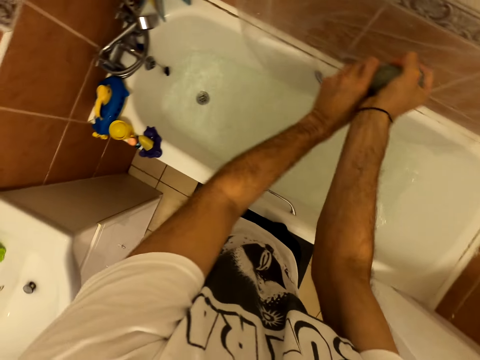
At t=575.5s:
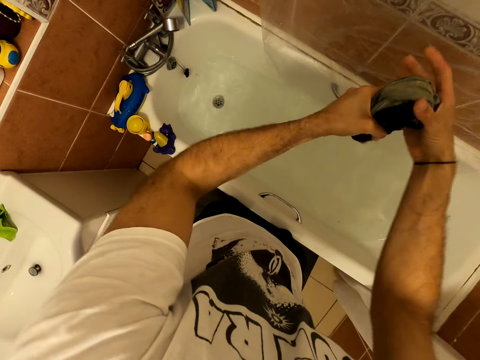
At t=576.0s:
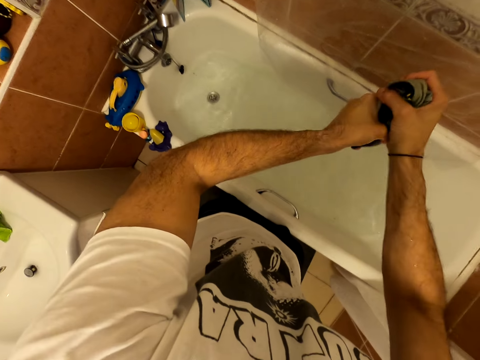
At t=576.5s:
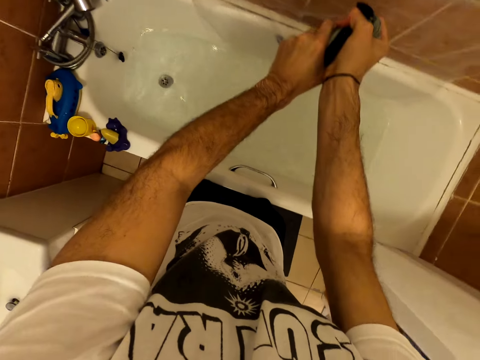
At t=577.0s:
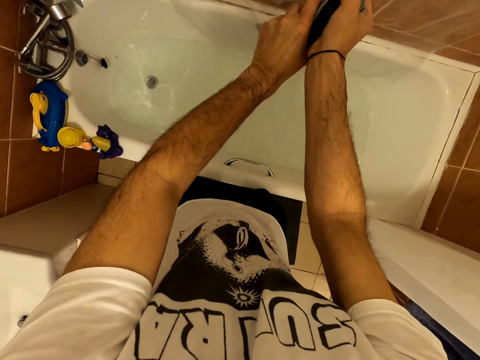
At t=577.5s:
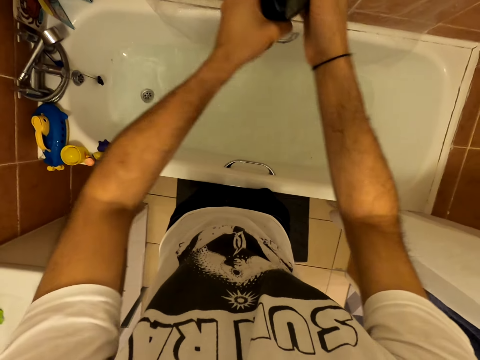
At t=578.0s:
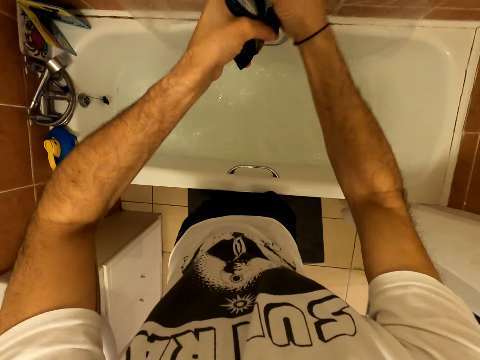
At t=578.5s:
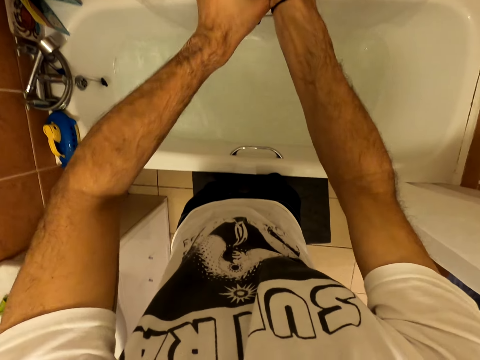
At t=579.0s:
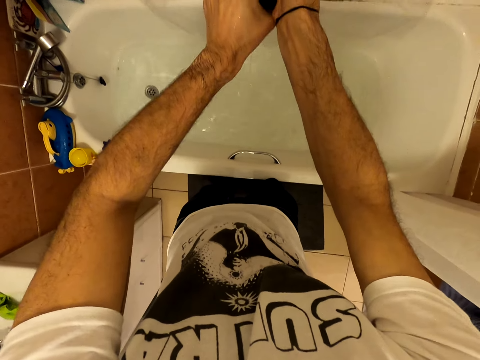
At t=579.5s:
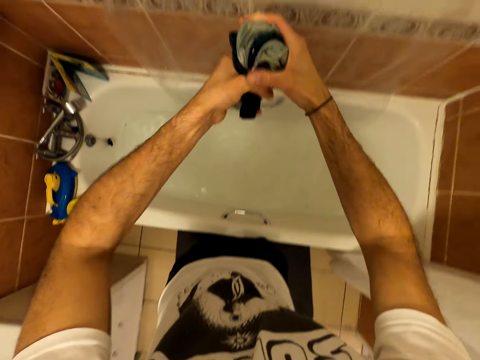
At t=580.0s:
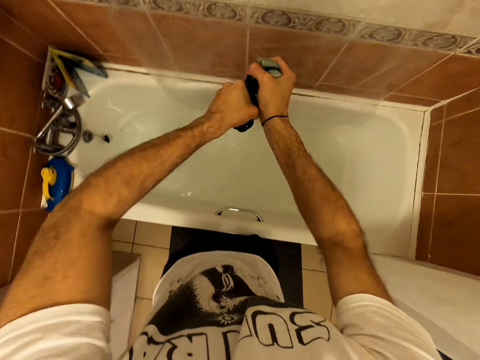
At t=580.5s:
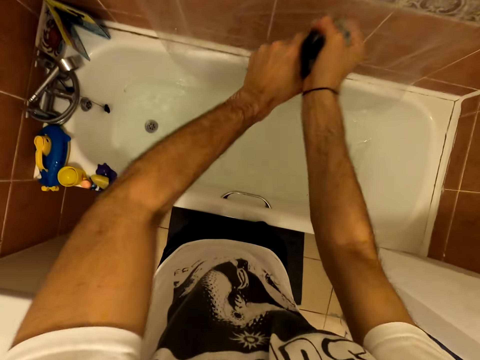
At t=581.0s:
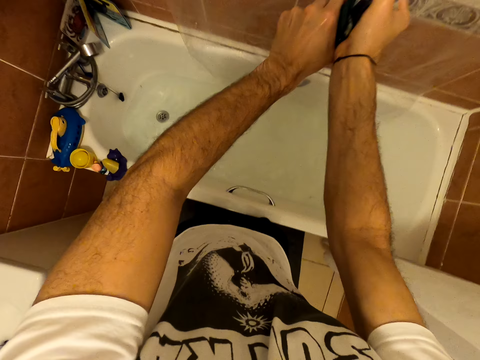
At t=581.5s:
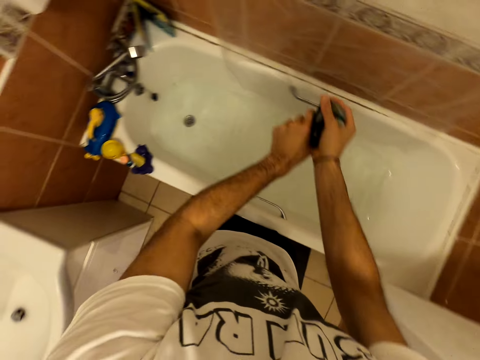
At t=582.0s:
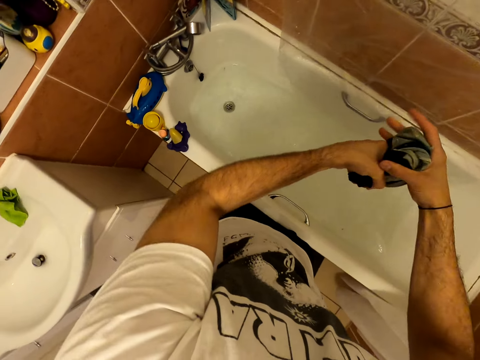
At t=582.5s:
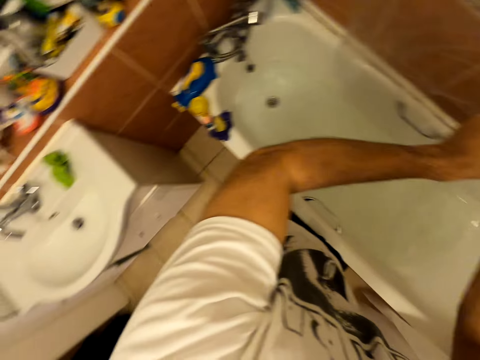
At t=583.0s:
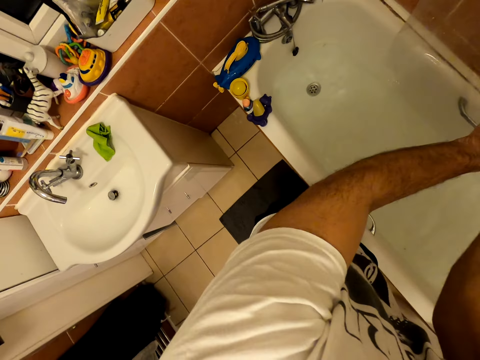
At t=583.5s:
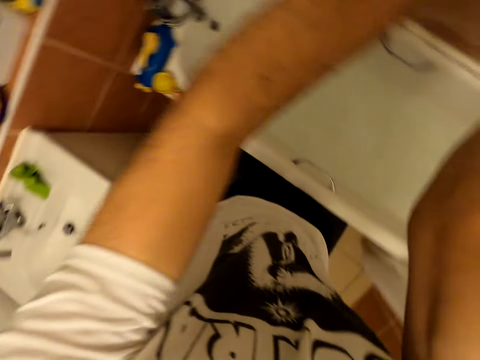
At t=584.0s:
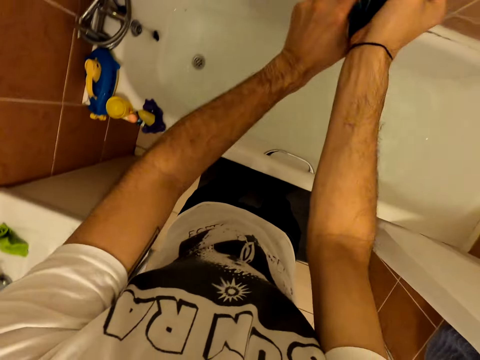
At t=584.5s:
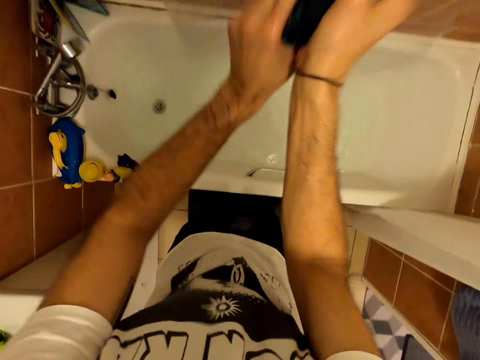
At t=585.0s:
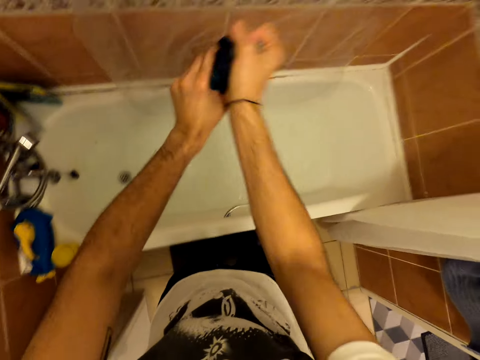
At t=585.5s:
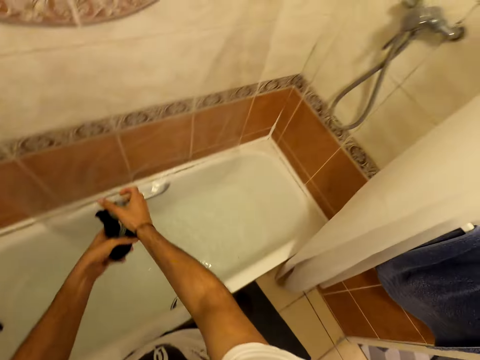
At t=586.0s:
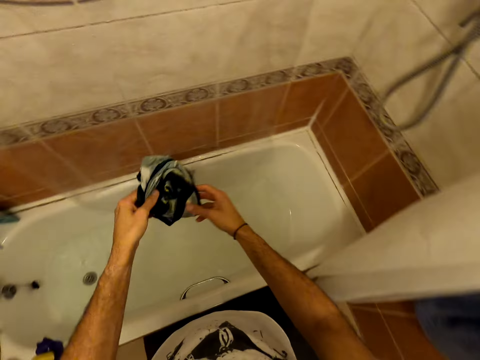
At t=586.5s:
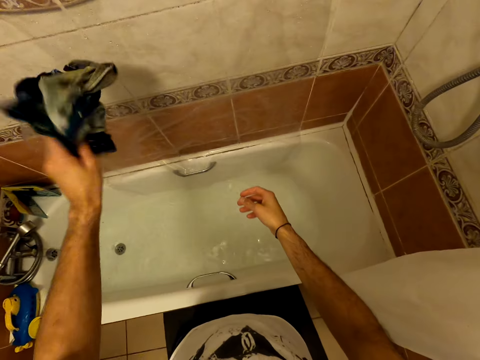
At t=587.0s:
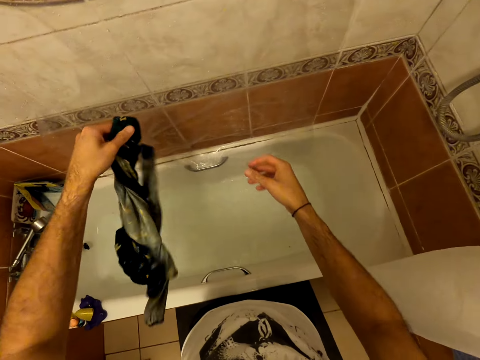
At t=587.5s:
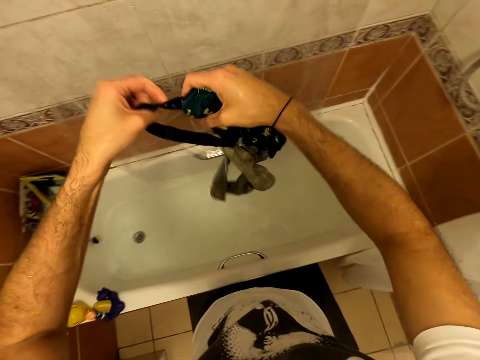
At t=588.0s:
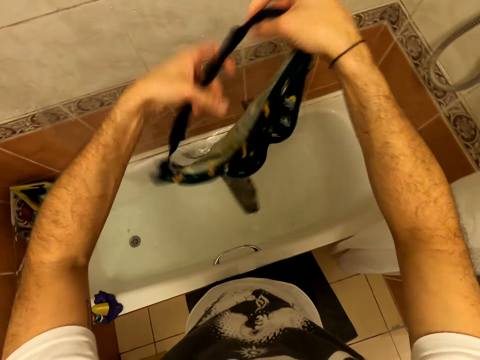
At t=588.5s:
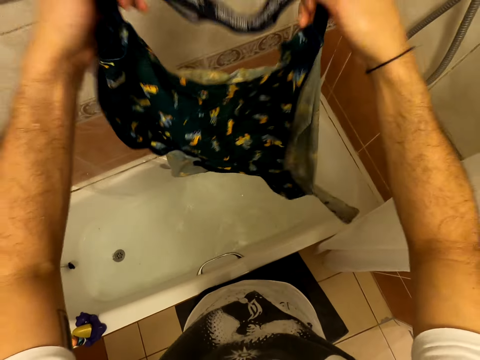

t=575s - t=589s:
The camera wearer squeezes the cloth repeatedly. They unfold the cloth. They shake the cloth.

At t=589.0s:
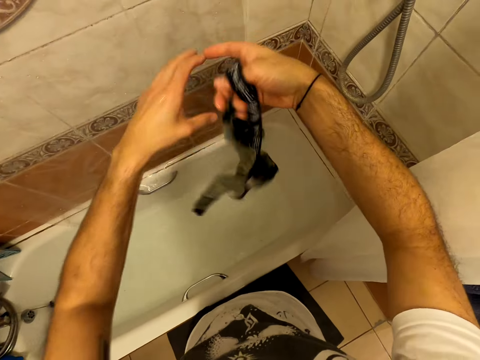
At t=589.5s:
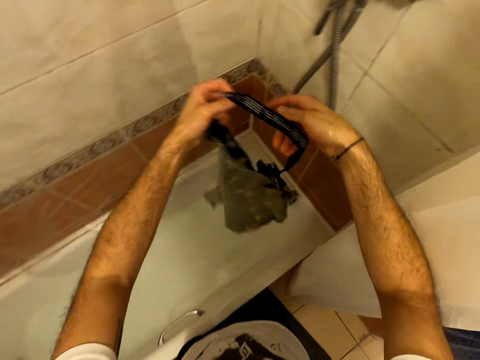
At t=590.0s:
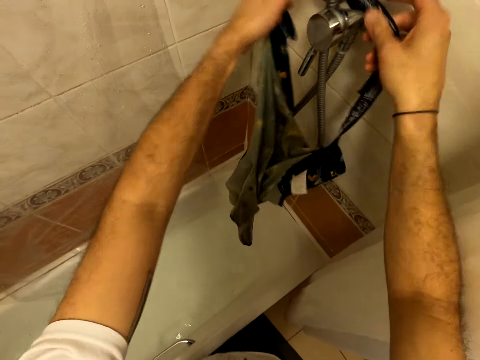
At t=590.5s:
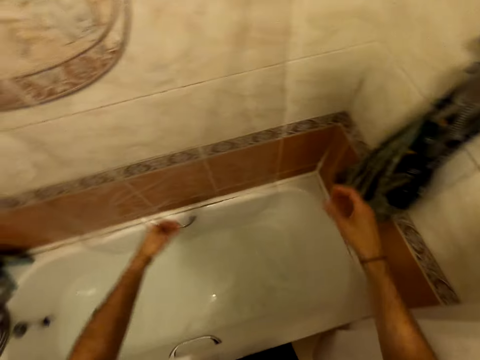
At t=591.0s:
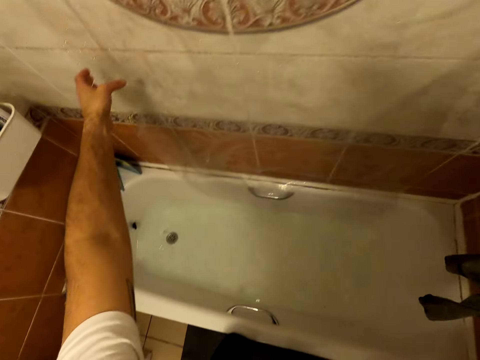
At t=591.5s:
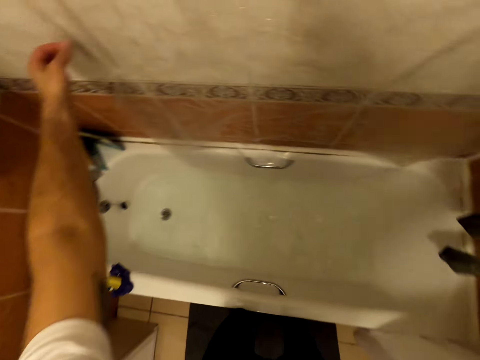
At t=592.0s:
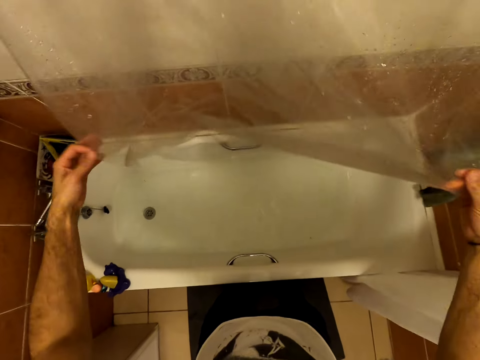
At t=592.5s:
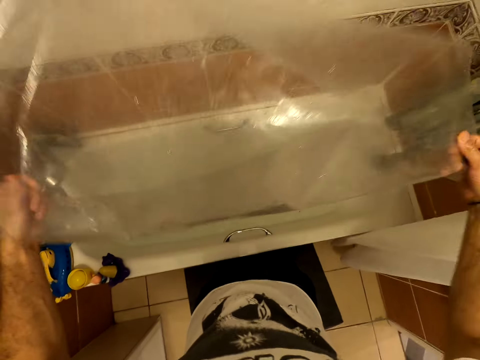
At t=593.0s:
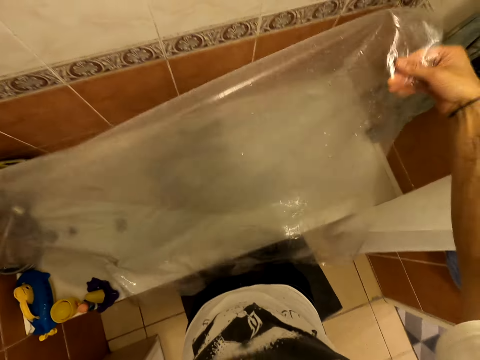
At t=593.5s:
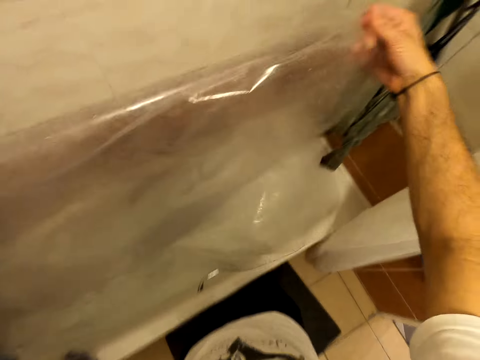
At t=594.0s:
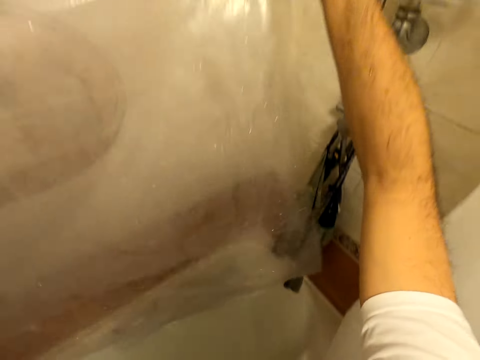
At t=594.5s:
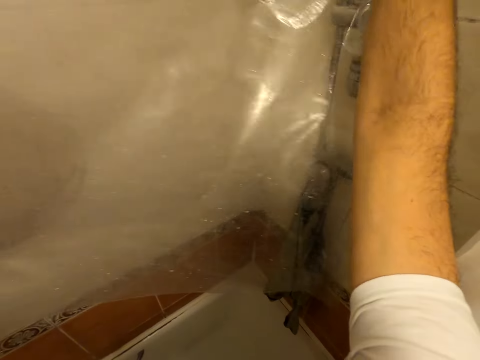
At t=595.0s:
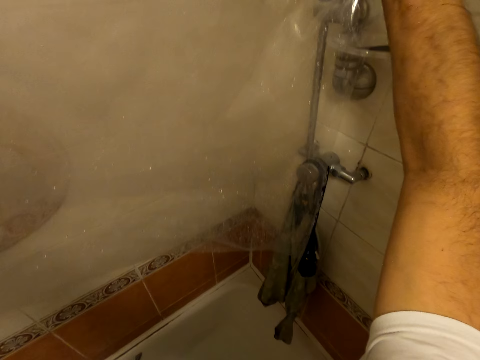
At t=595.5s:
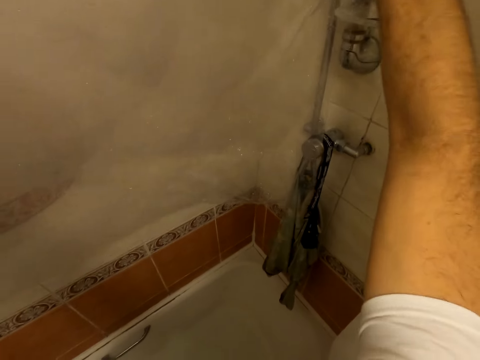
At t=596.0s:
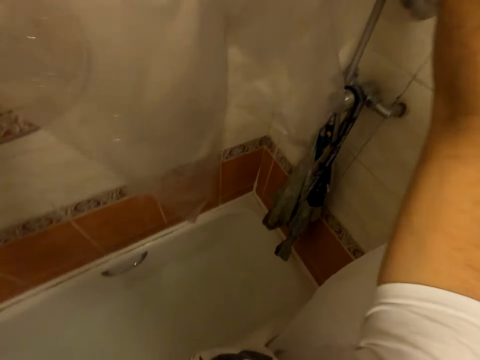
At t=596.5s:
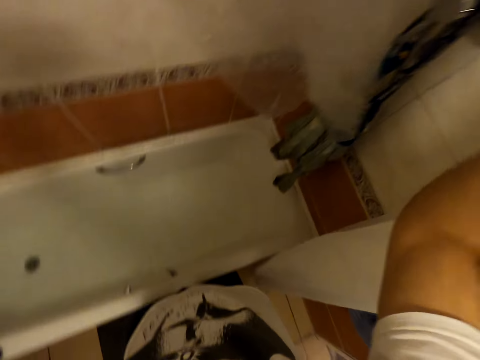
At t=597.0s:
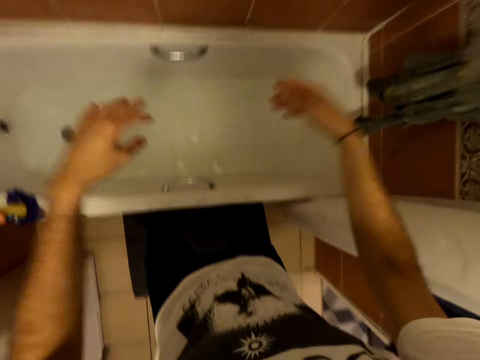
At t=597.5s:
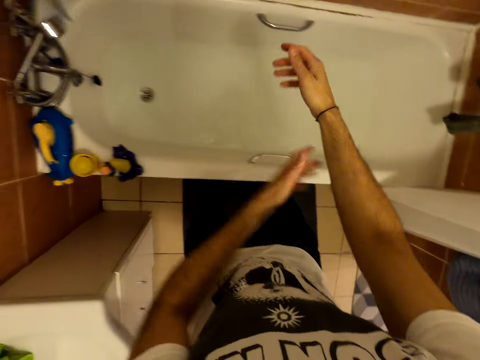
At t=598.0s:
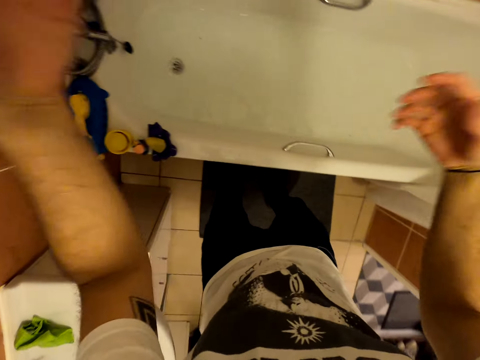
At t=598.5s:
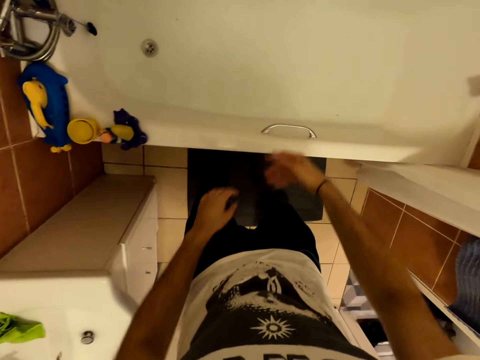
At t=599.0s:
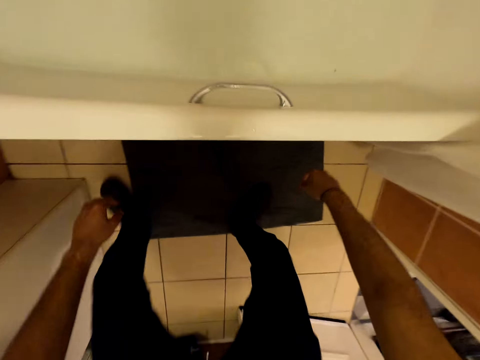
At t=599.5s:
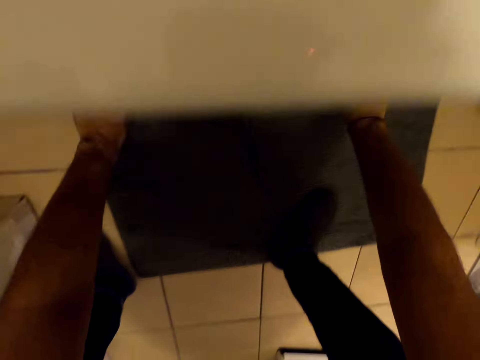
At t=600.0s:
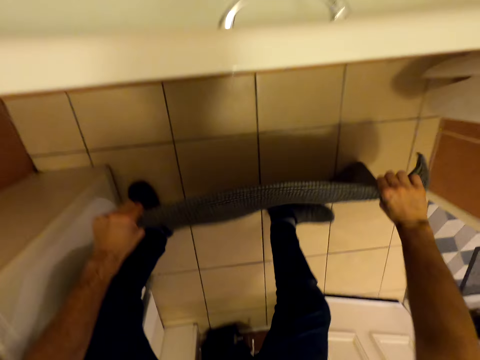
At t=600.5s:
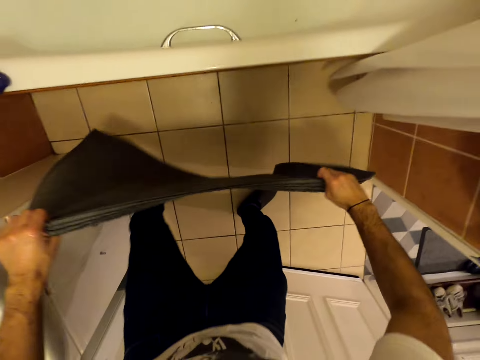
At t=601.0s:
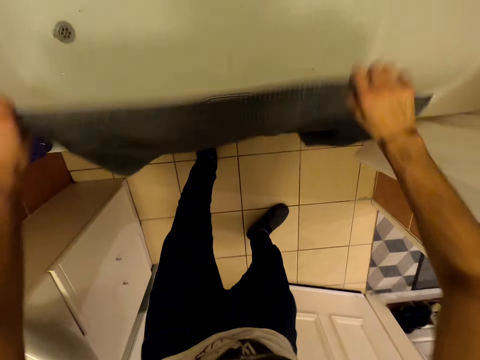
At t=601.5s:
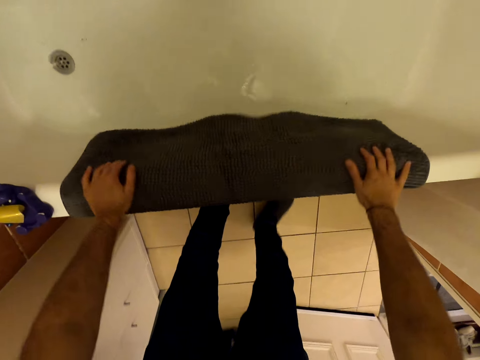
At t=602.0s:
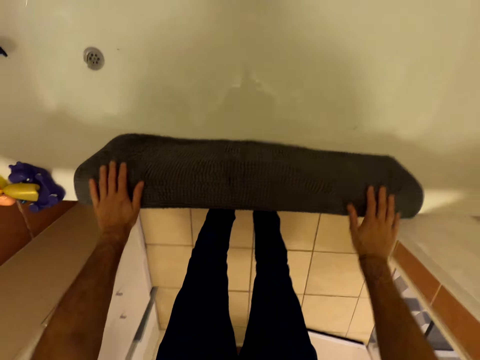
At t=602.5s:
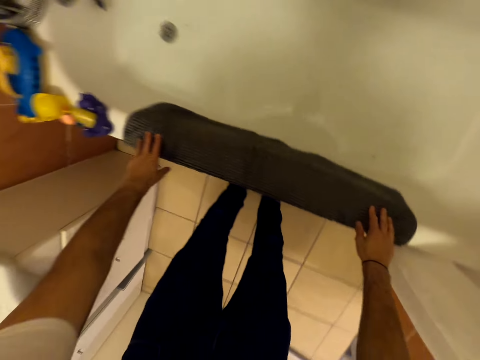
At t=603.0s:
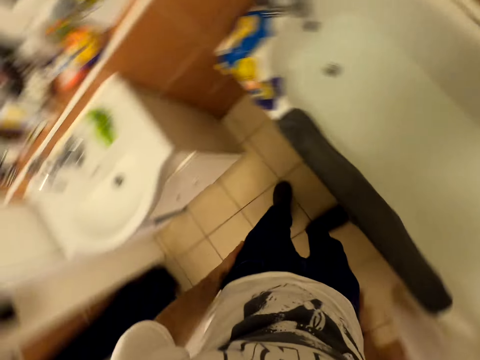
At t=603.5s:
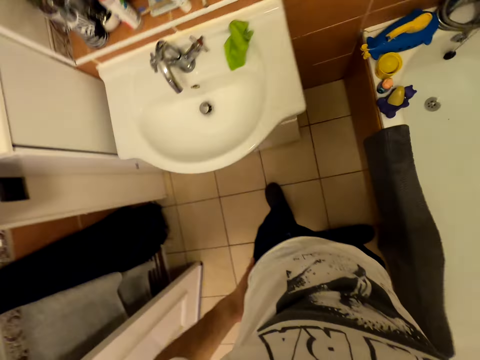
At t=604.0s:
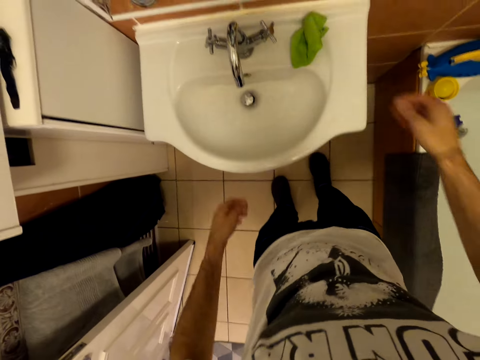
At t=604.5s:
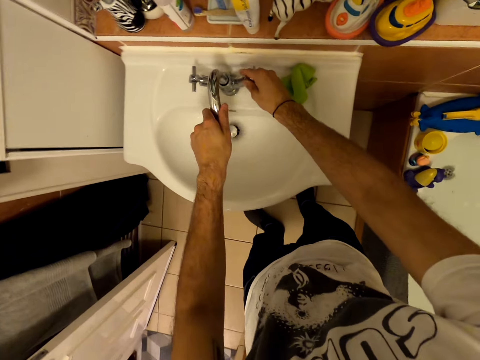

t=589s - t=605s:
The camera wearer hangs the cloth. He picks up a polythene paper. He shakes the polythene paper. He folds the polythene paper. He hangs the polythene paper. He dries his hands. He shakes his hands. He picks up a foot carpet. He hangs the foot carpet on the bathtub. He turns around. He holds the tap.
